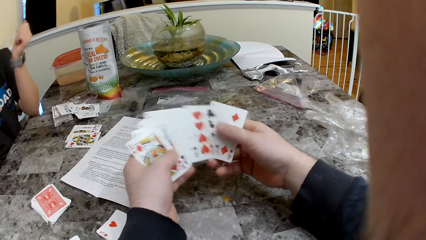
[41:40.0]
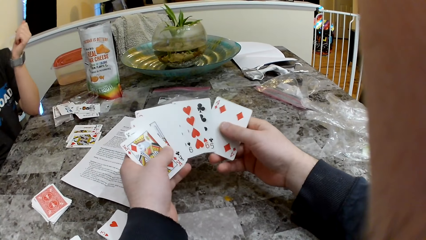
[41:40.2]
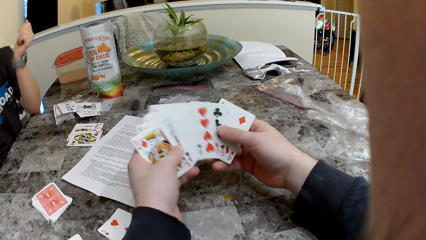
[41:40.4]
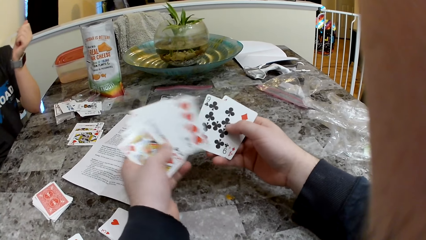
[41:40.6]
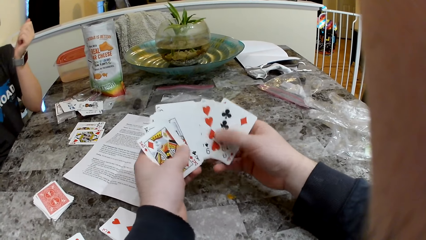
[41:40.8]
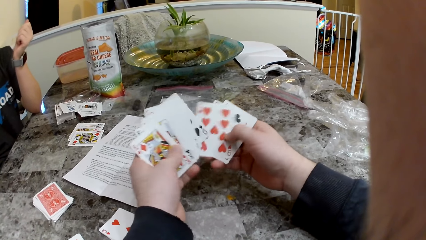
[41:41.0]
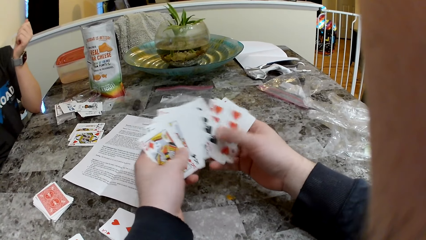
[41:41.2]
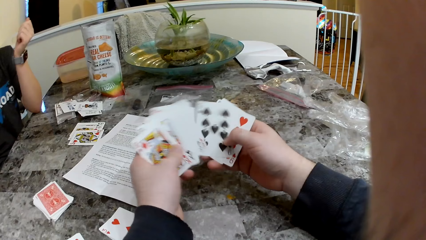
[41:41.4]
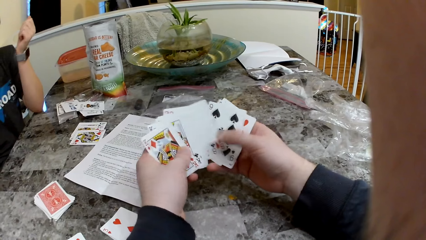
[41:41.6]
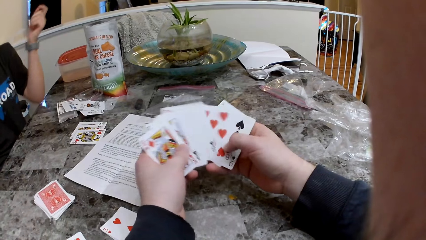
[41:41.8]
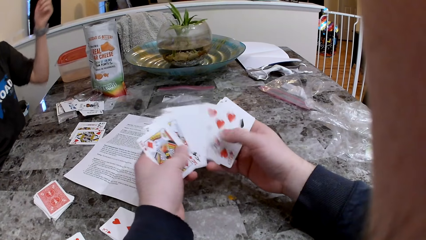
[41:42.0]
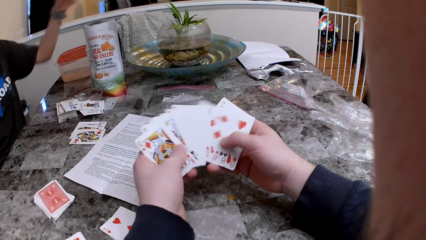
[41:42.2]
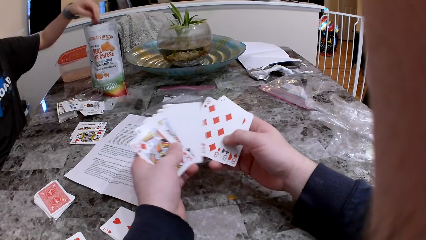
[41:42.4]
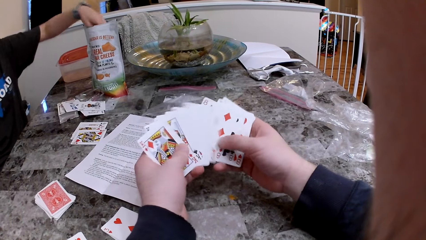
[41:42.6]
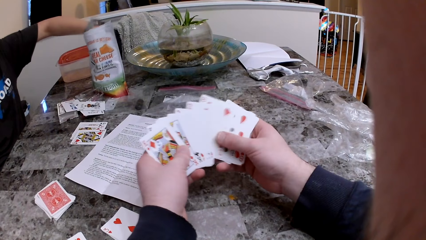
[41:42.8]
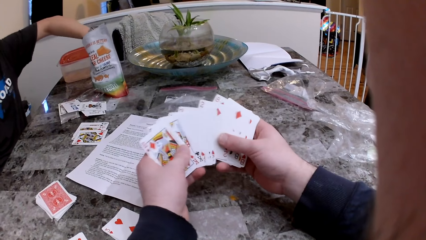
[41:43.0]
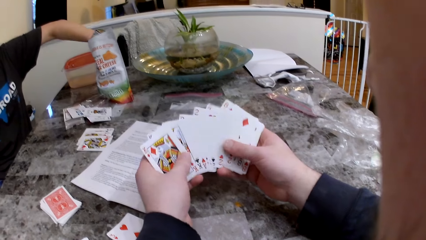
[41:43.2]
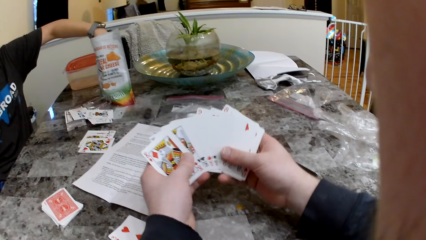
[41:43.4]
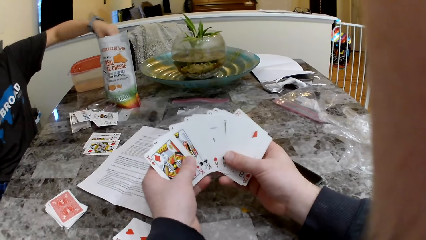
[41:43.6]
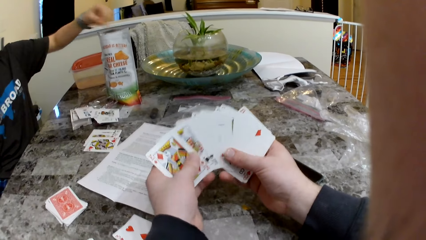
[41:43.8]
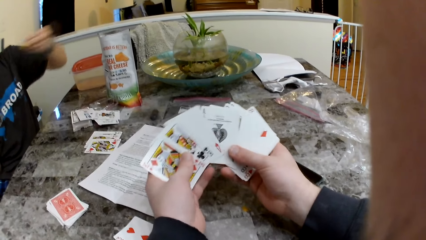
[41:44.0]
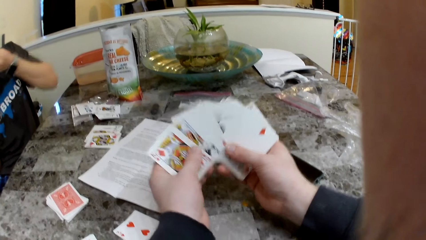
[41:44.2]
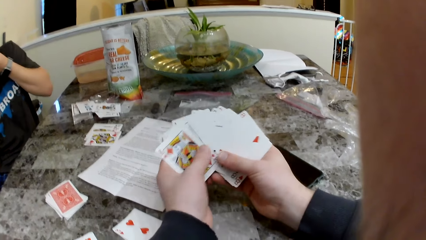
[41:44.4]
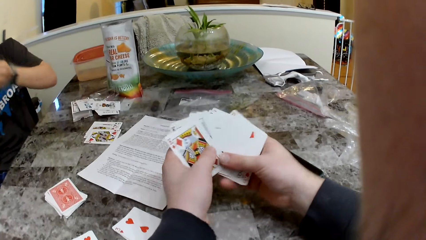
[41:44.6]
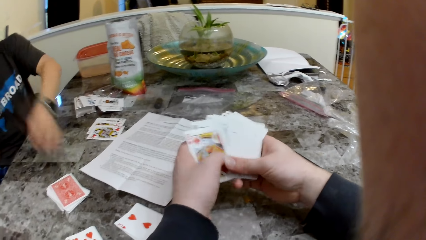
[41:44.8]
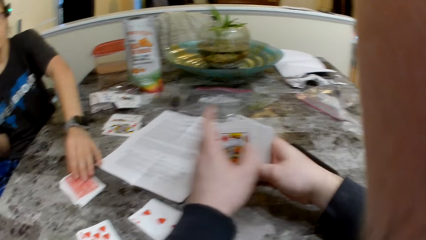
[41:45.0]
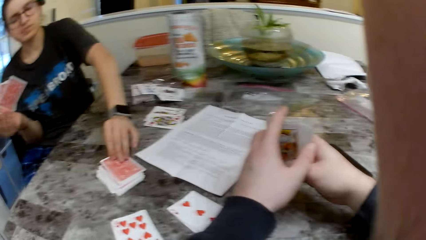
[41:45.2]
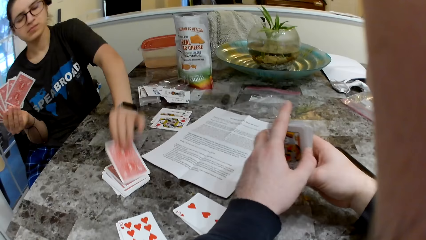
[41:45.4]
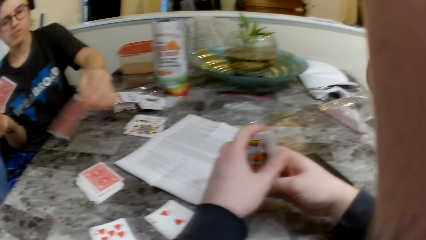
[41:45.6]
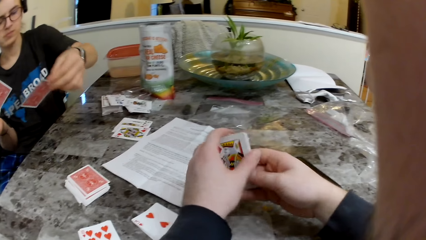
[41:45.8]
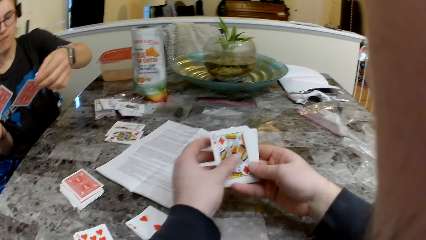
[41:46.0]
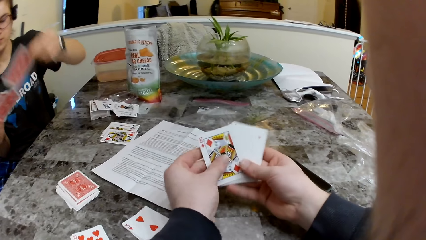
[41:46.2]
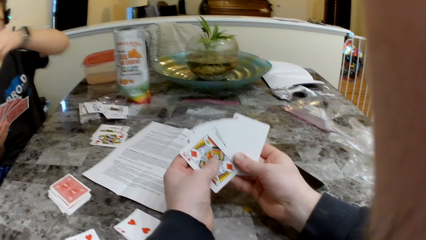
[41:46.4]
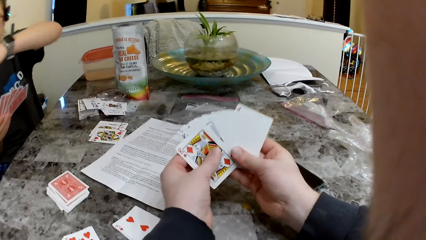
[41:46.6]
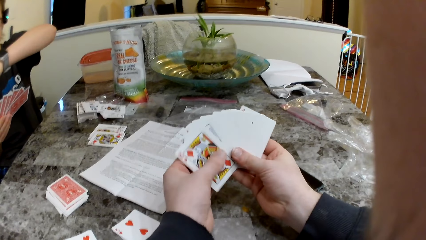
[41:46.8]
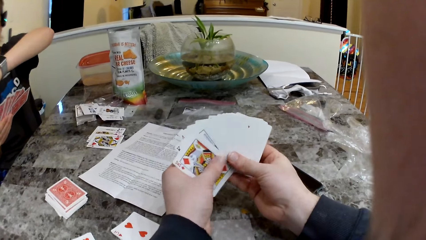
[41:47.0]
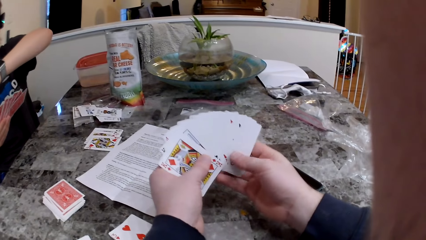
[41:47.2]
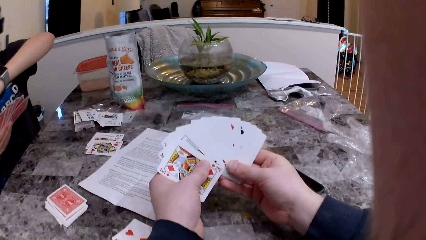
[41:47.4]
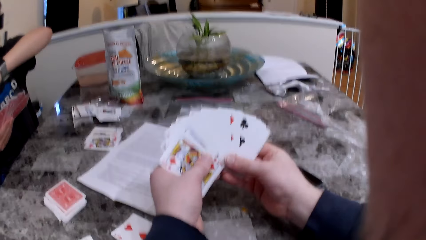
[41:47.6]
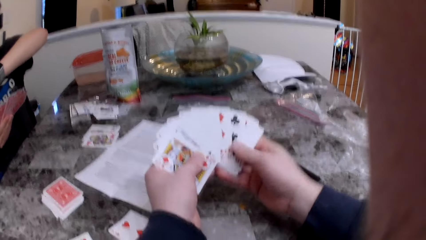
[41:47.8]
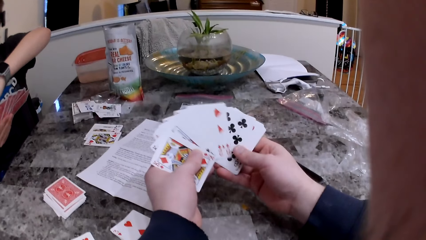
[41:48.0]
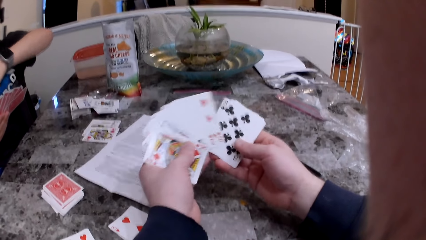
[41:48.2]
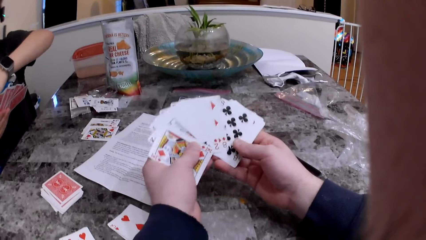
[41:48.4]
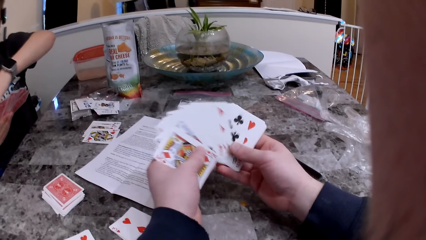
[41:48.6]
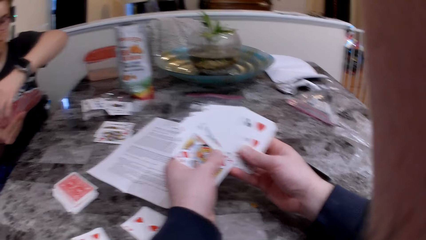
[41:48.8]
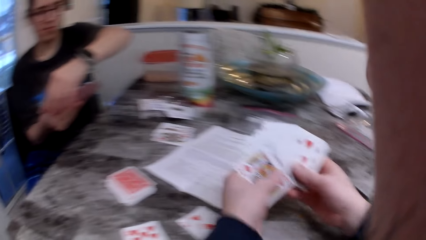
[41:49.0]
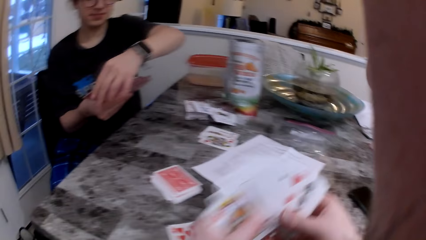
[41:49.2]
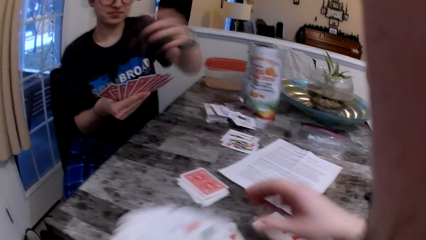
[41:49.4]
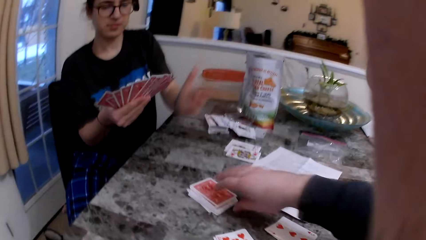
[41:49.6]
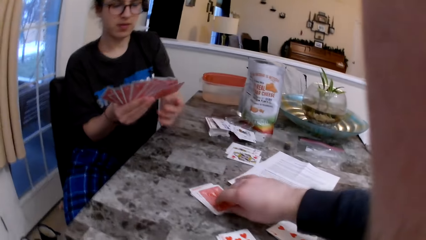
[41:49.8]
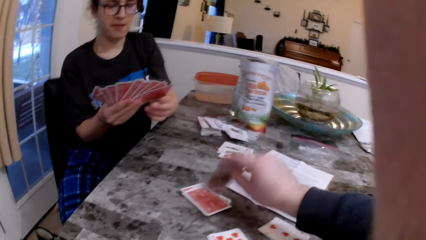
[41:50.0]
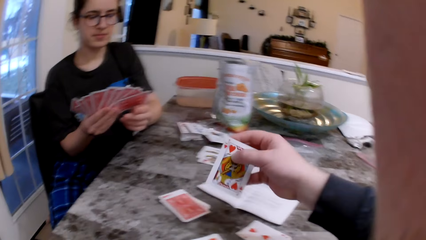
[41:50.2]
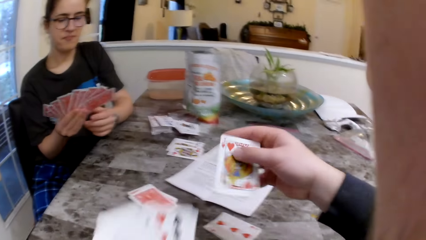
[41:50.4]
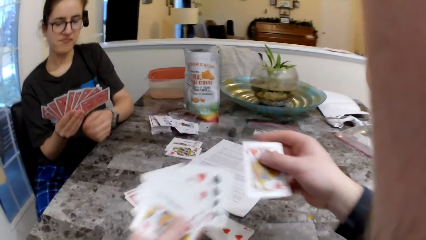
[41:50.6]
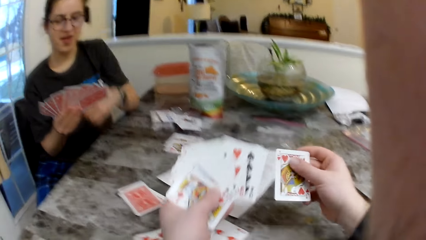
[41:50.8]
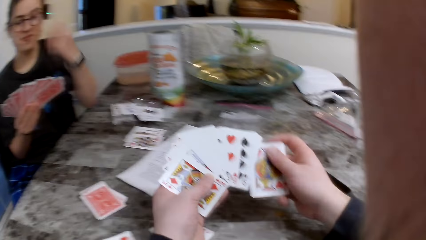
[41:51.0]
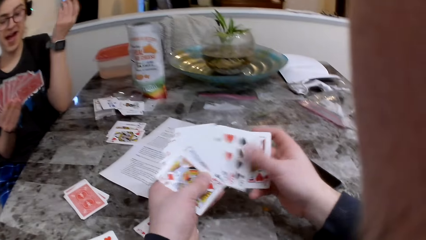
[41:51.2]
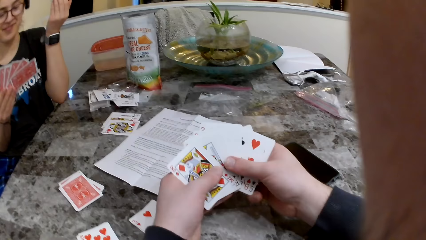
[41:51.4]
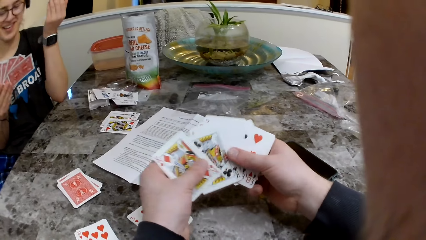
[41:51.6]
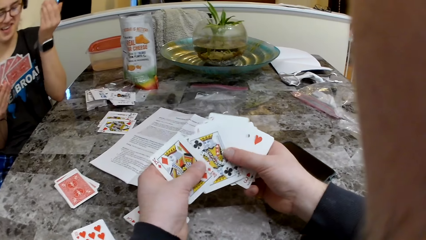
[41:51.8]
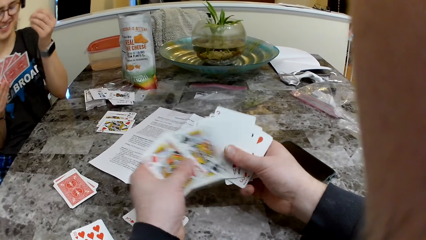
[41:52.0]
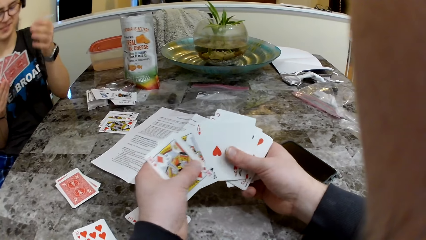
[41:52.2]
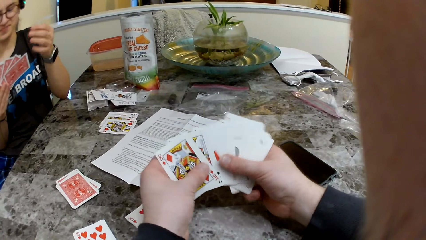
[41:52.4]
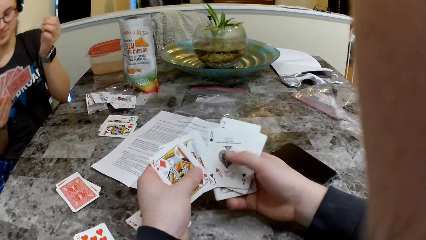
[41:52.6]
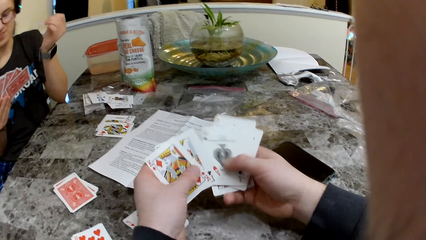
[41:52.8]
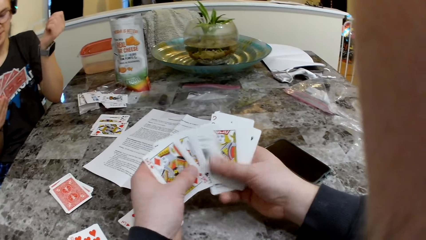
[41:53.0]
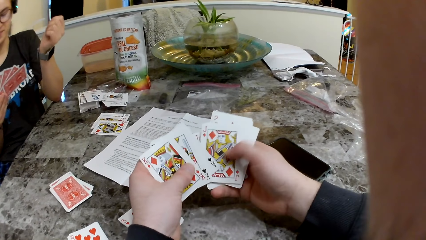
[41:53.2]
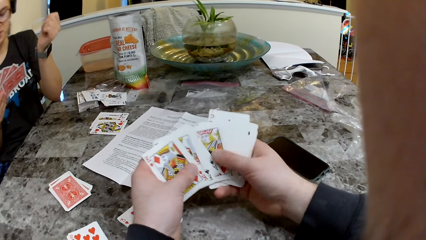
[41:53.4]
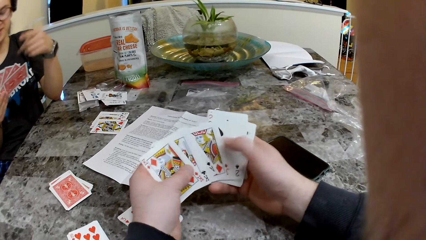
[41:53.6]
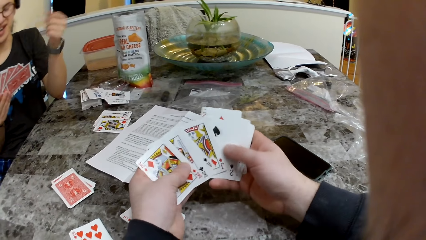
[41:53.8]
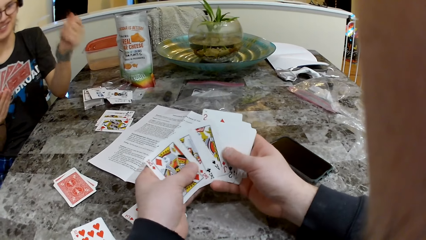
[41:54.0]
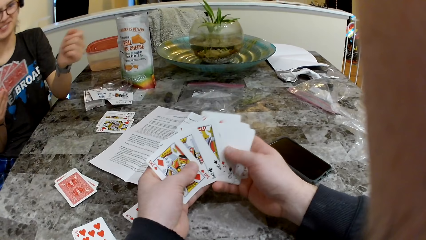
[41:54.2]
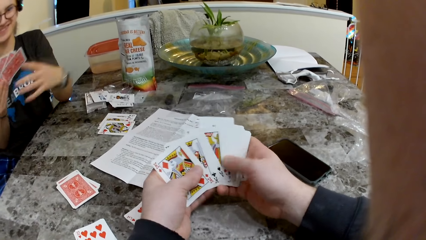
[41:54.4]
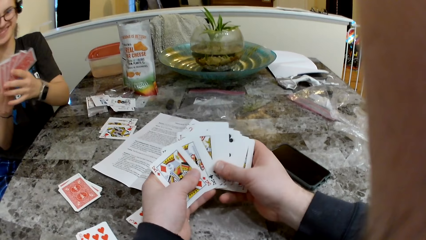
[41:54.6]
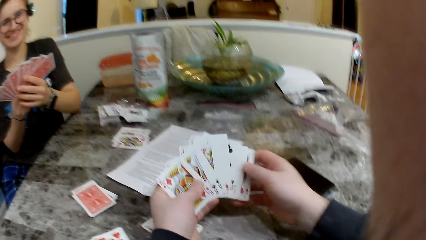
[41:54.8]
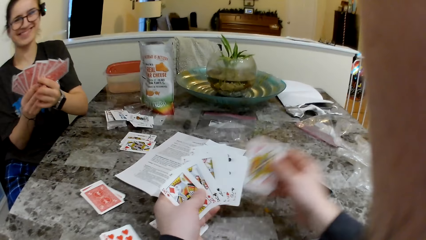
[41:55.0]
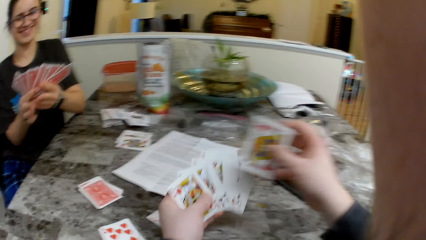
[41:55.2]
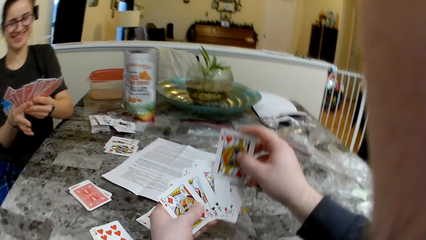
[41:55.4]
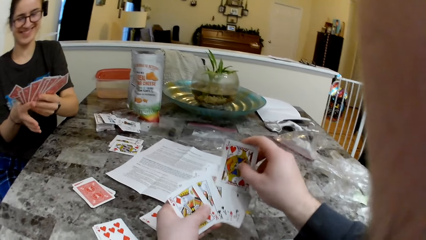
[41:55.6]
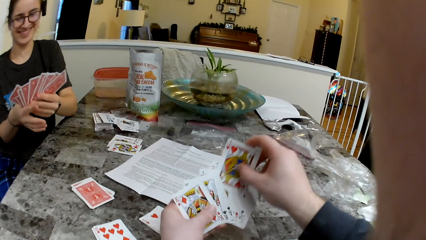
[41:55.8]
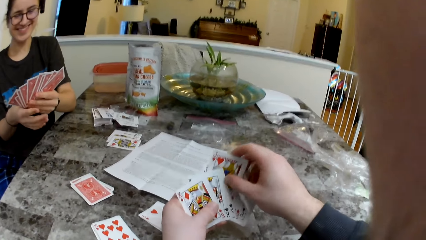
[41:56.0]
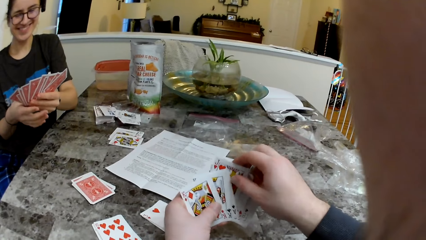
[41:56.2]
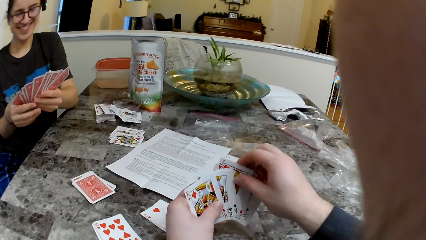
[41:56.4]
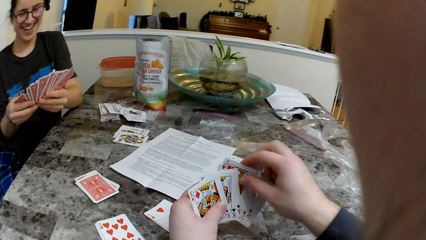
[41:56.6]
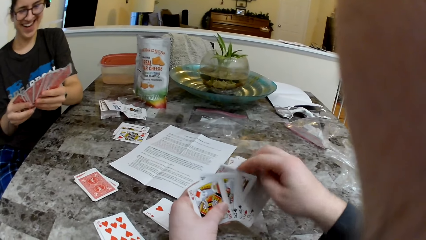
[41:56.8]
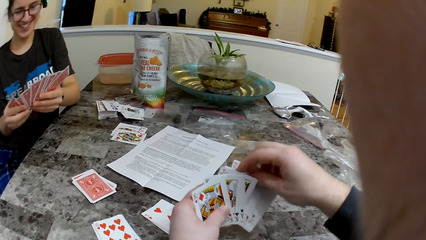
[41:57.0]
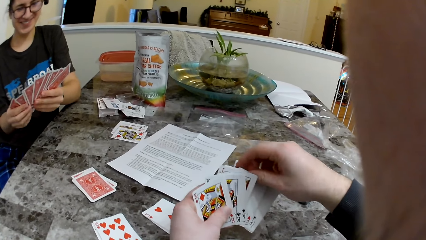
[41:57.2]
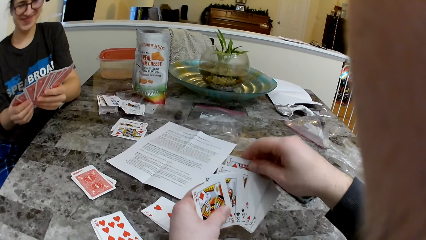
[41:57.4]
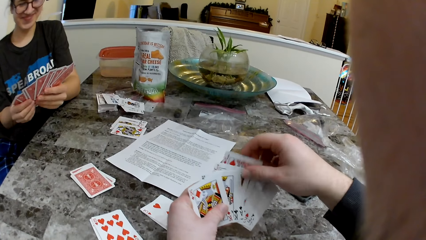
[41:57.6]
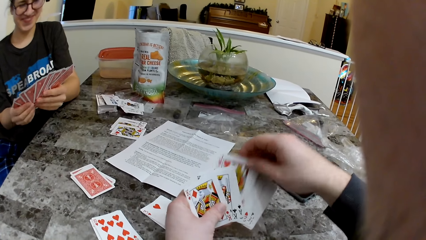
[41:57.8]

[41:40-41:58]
The woman picks a cheese snack. The woman eats the cheese snack. The woman picks a card from the deck of cards on the table with her left hand. The camera wearer picks up a card on the table with his right hand. He checks the cards. He arranges the cards.
